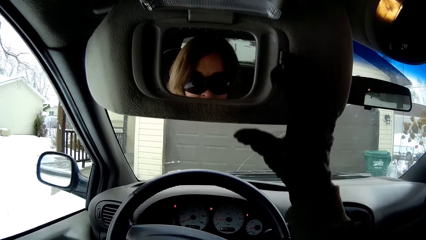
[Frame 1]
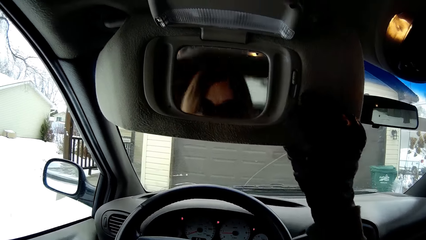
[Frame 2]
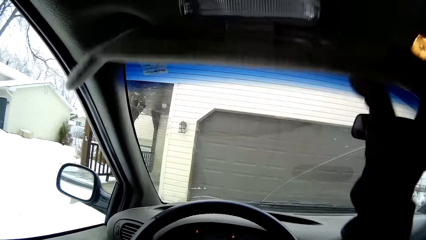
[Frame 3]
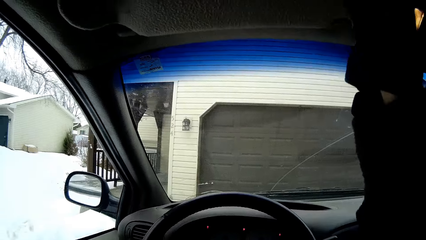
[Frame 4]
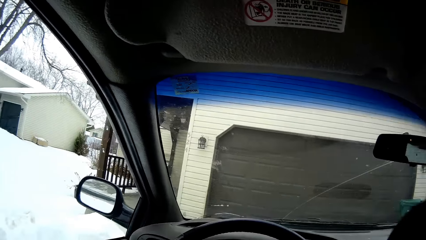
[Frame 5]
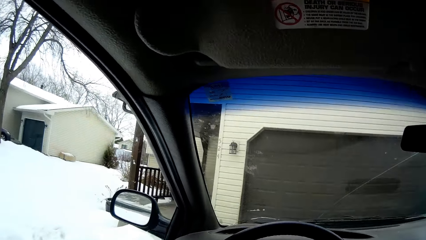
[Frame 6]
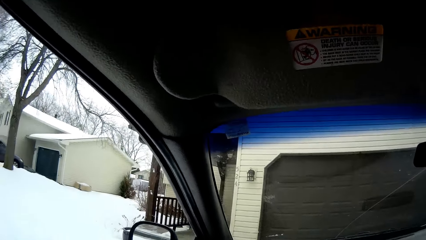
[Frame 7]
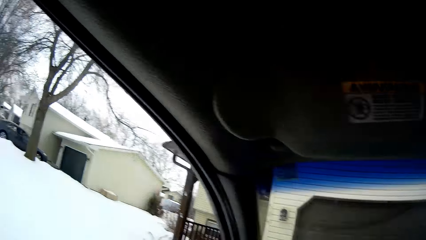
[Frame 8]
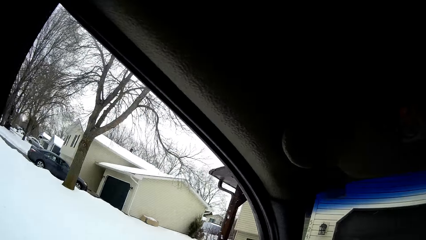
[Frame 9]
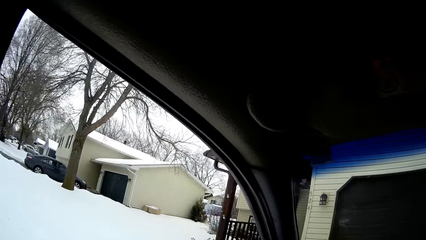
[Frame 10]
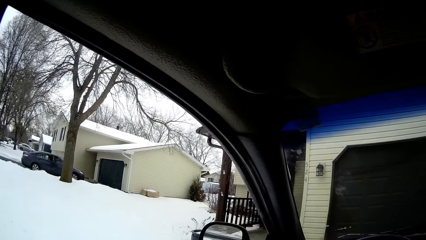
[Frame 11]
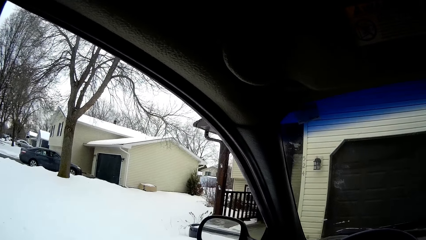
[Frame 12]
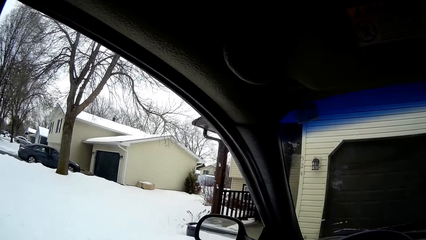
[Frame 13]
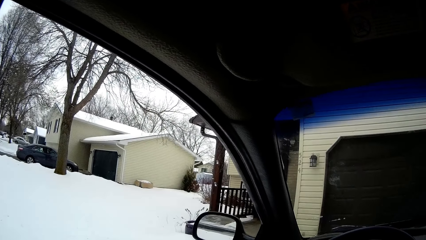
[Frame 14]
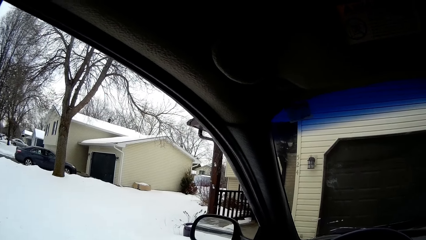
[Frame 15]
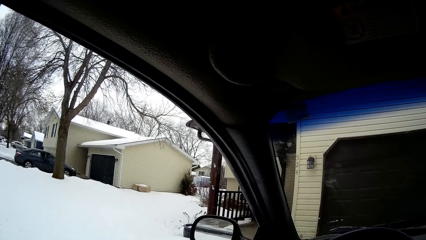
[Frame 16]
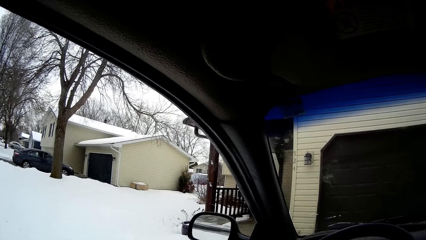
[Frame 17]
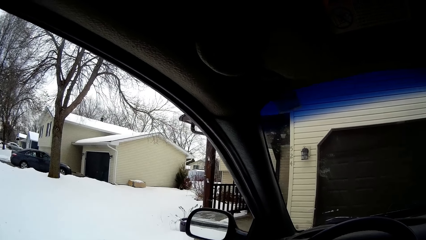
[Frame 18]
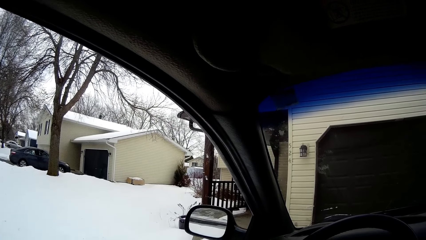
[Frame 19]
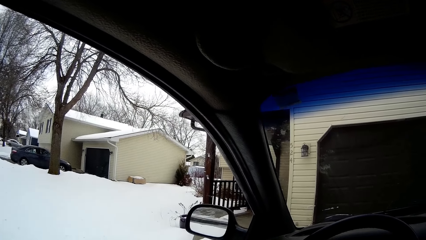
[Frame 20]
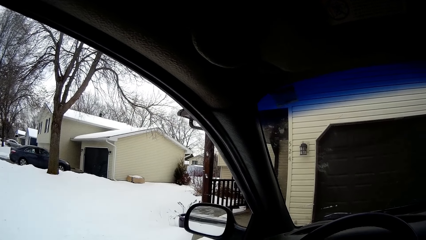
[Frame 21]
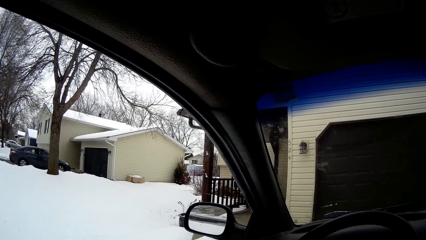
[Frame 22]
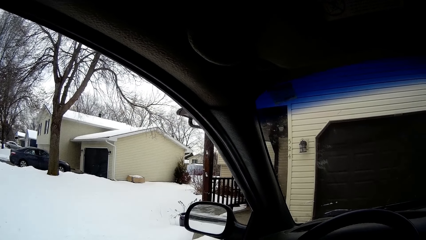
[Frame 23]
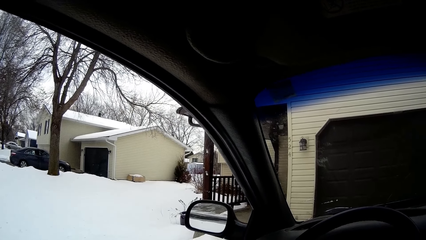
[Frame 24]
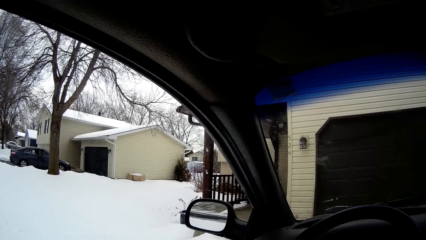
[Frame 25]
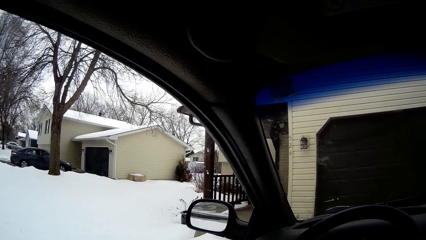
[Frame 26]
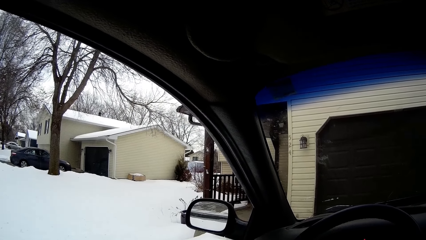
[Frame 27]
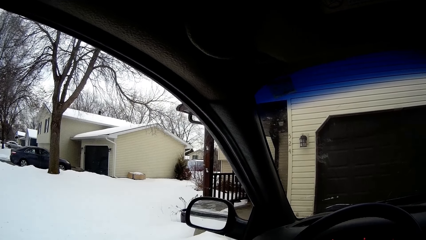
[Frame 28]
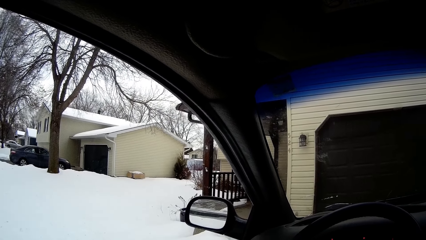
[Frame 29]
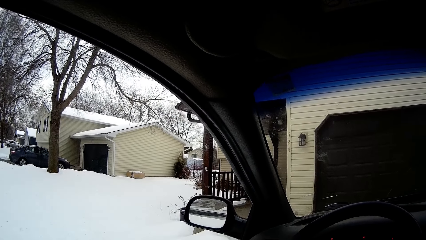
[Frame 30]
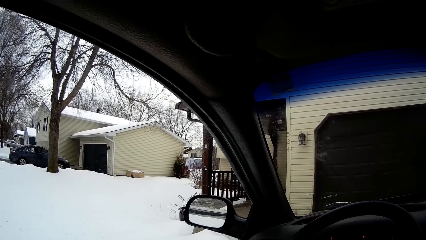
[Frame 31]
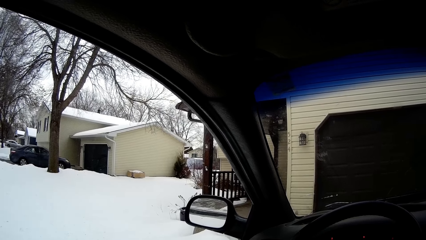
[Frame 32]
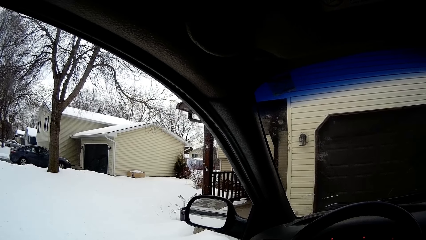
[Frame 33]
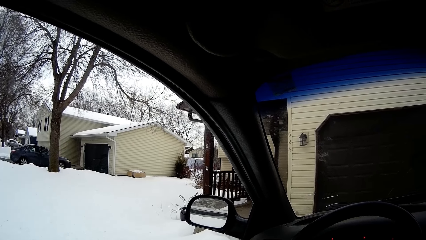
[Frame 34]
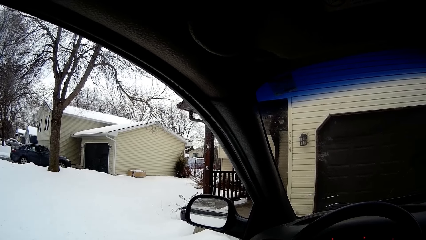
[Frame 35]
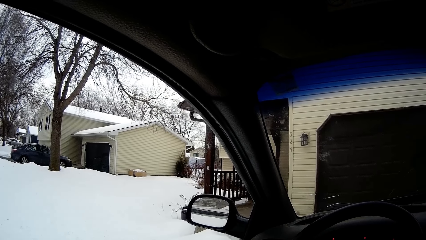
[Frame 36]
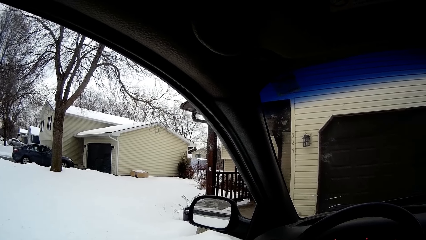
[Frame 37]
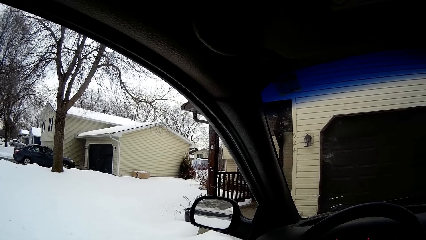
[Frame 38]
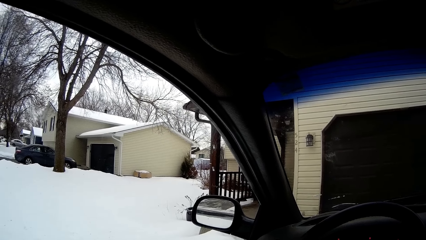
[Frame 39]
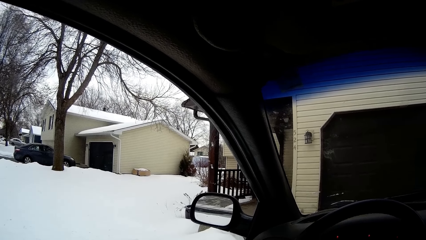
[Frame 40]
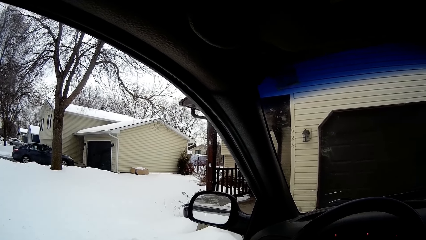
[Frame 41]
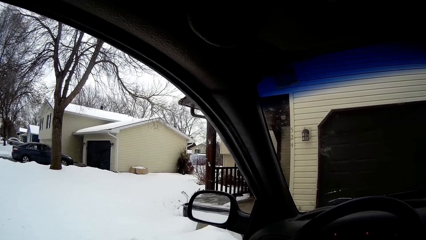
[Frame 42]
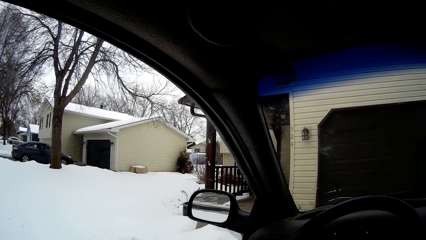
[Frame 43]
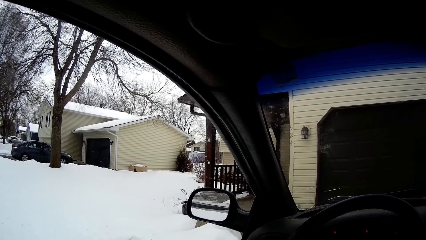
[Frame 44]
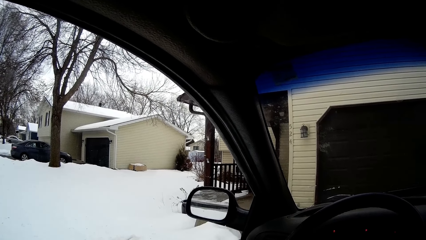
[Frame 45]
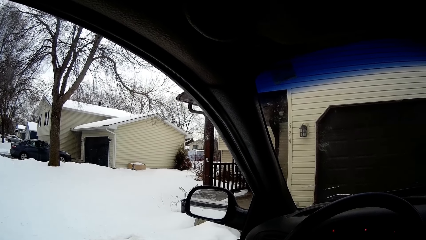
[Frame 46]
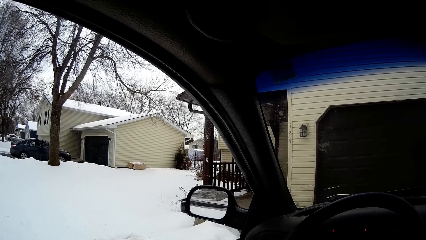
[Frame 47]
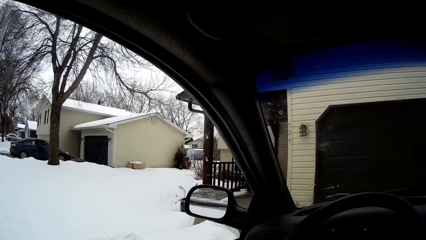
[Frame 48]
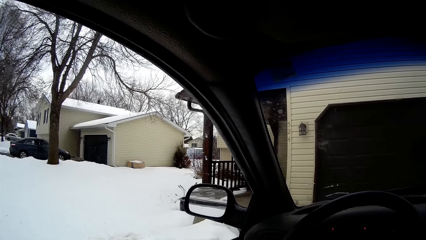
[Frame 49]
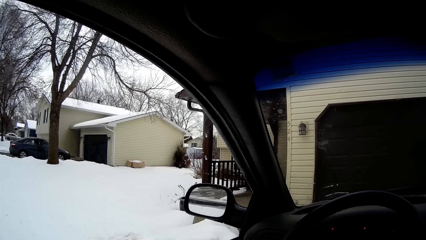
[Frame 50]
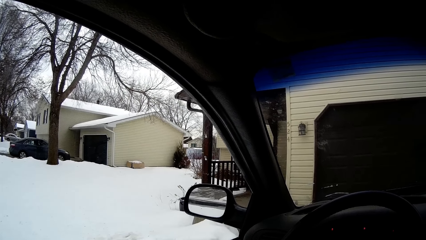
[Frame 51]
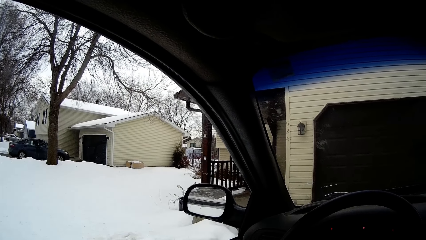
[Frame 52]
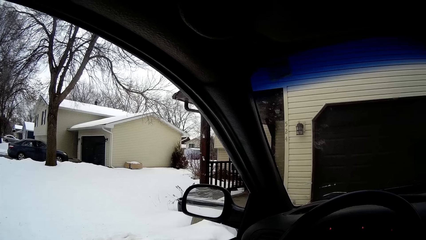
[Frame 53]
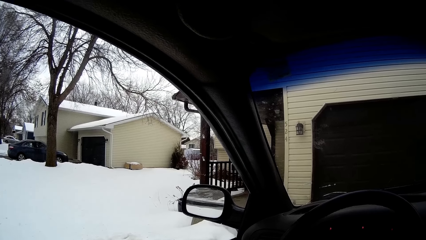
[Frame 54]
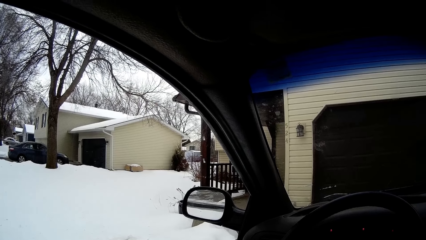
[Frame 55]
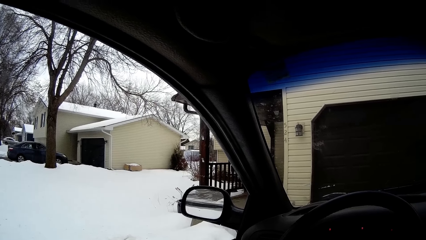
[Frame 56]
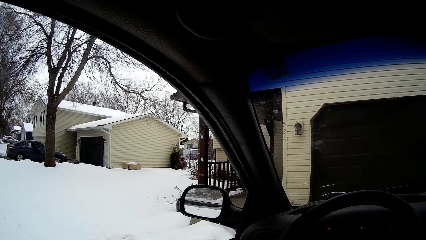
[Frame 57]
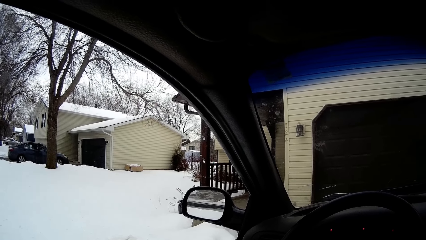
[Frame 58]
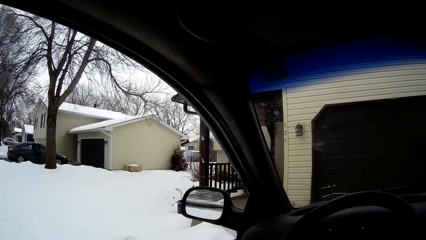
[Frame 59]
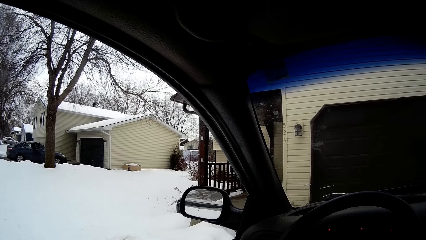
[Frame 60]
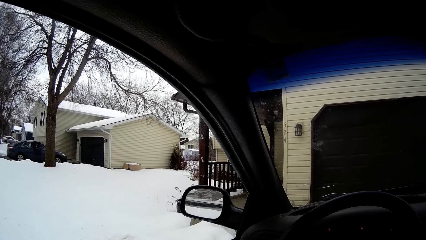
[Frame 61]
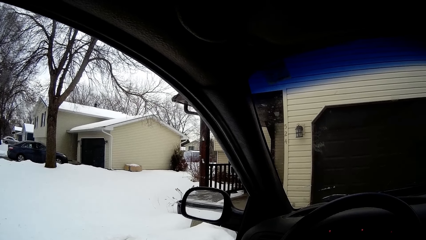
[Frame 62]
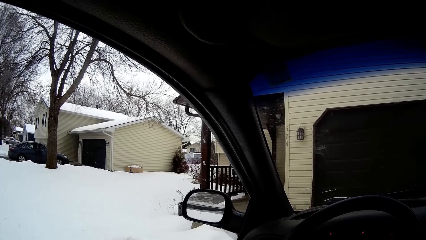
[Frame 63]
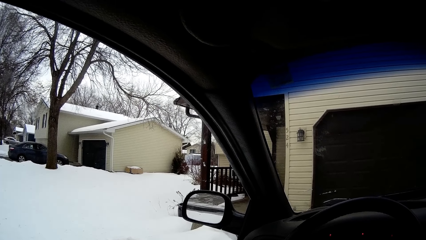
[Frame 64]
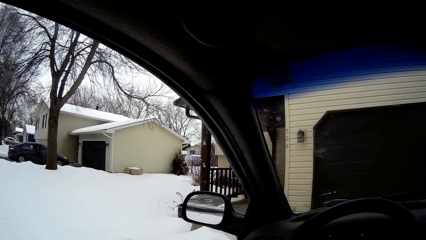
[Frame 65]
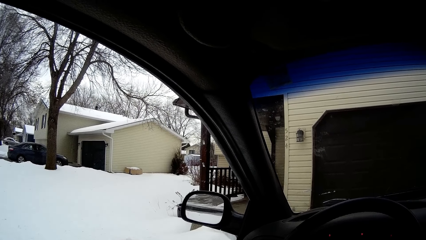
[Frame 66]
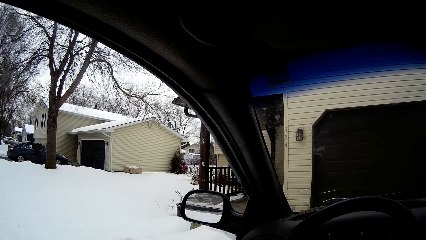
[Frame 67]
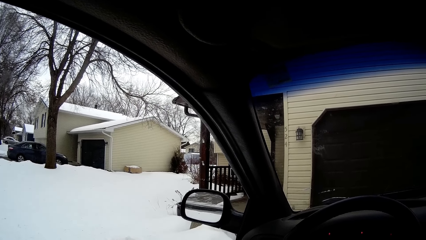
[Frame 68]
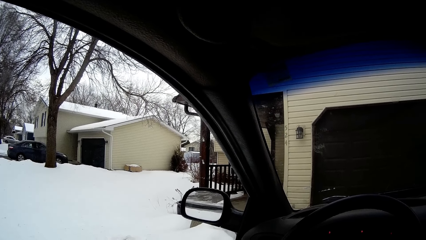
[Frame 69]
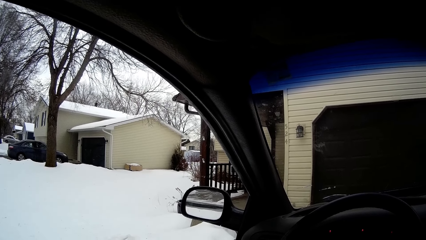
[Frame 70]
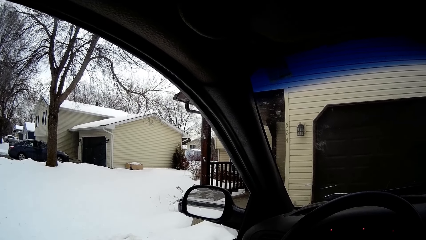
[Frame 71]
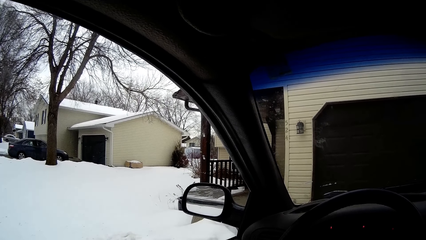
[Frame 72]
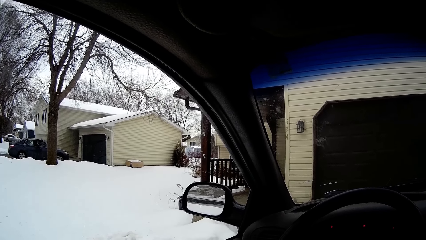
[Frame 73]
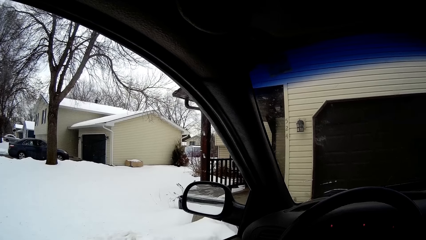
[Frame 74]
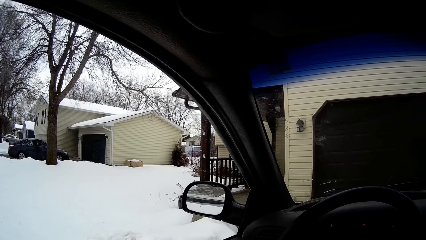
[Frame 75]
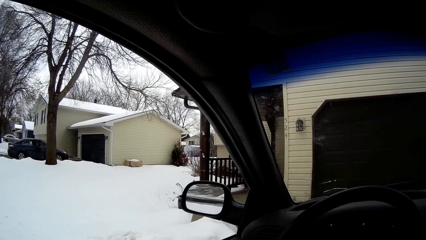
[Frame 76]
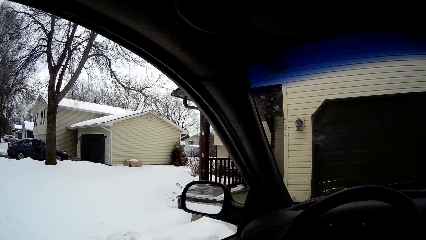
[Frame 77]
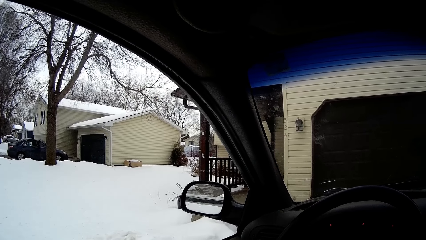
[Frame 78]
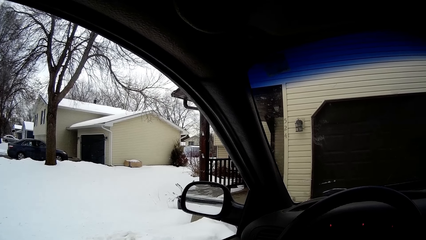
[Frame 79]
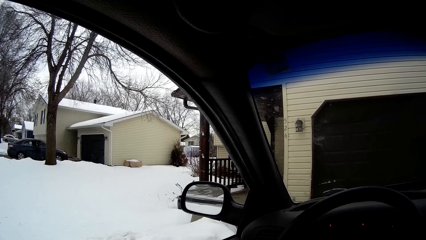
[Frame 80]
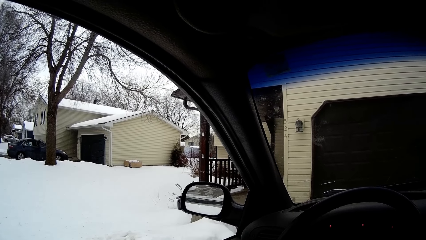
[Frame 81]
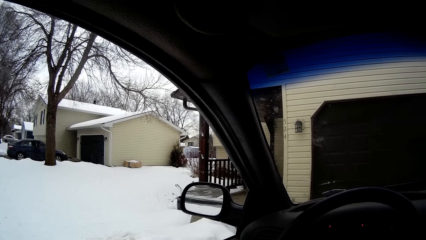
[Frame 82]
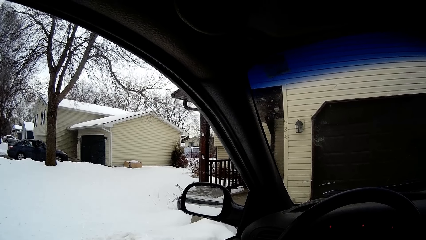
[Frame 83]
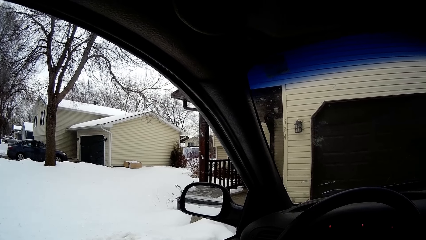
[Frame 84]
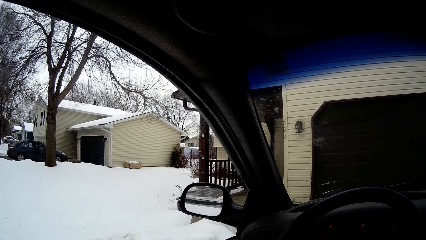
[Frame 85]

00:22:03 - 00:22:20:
The camera wearer closes the driver's sun visor with her right hand.
